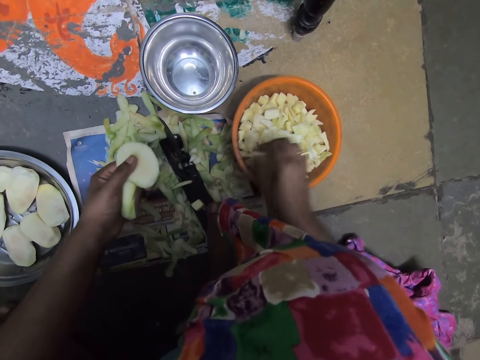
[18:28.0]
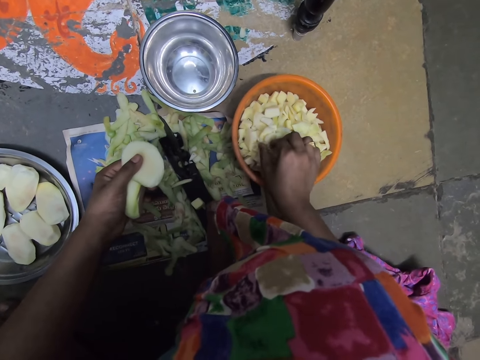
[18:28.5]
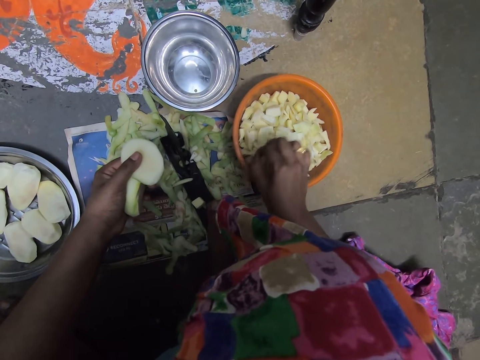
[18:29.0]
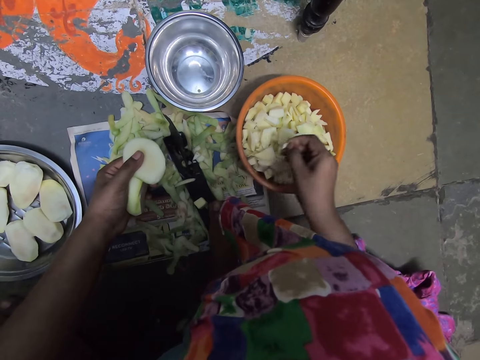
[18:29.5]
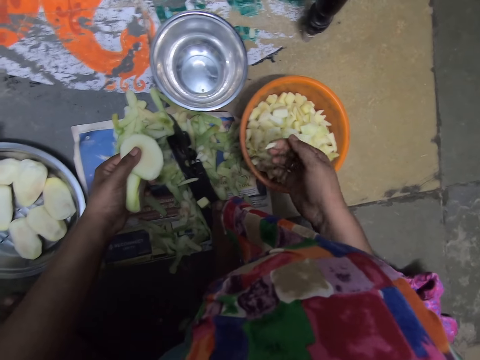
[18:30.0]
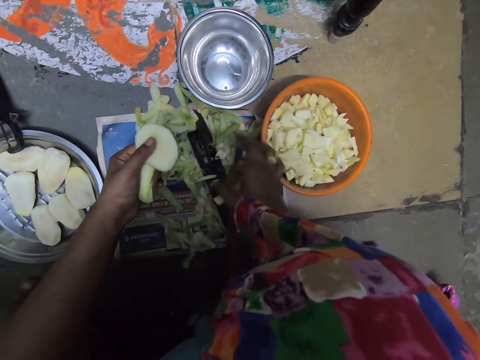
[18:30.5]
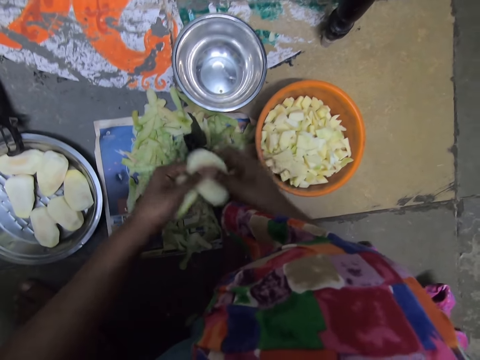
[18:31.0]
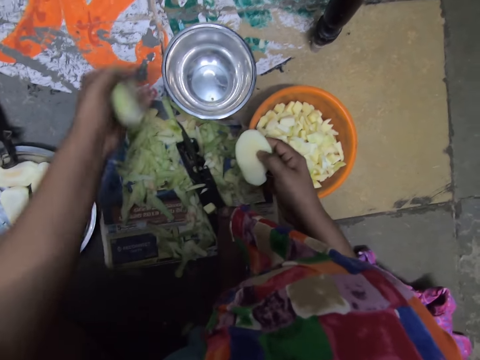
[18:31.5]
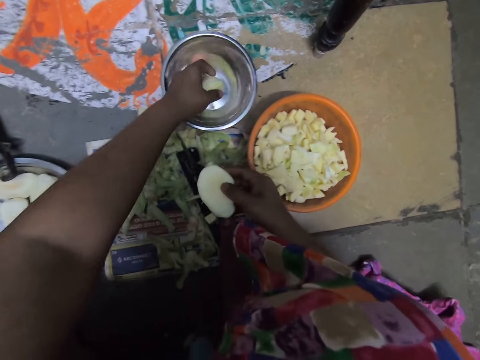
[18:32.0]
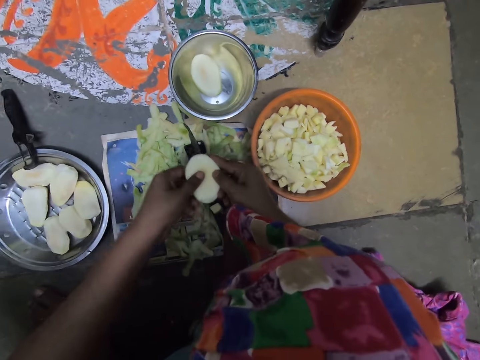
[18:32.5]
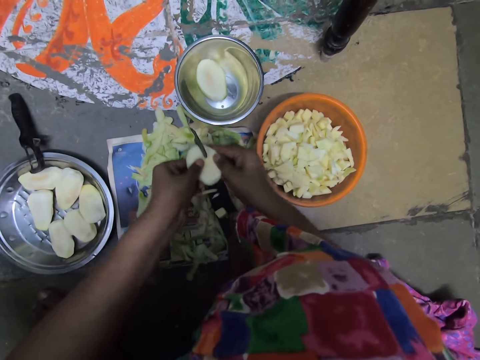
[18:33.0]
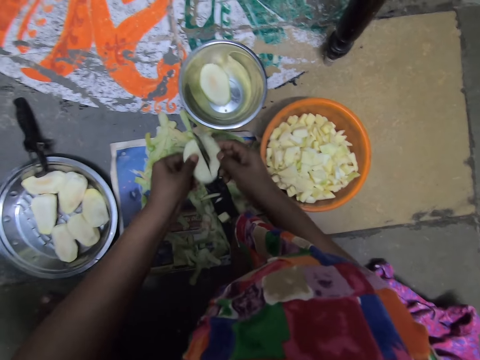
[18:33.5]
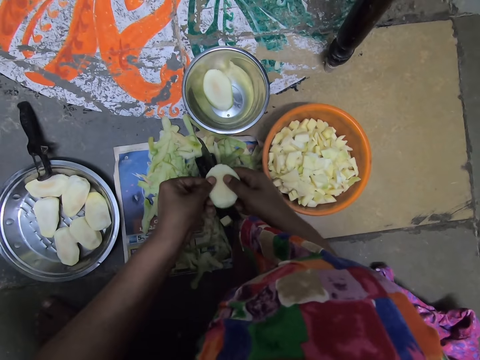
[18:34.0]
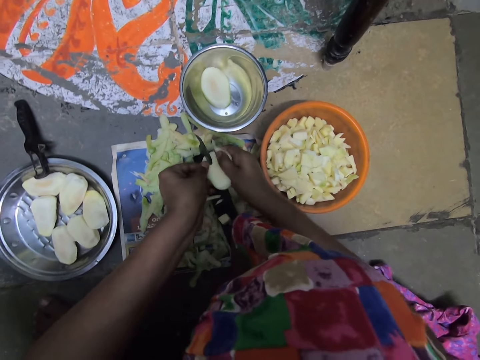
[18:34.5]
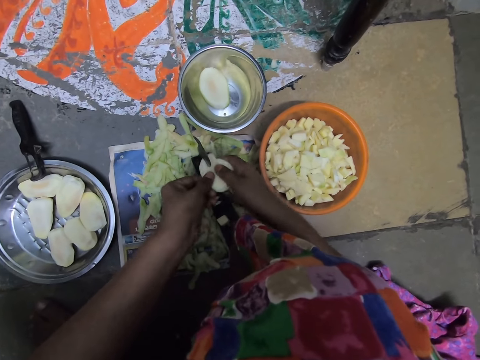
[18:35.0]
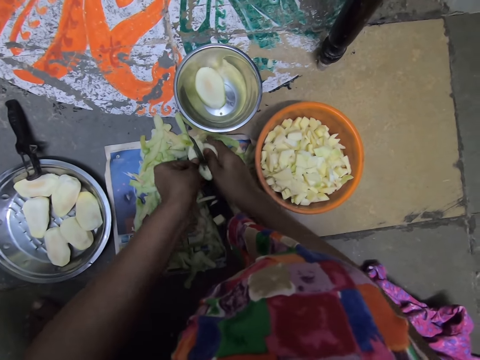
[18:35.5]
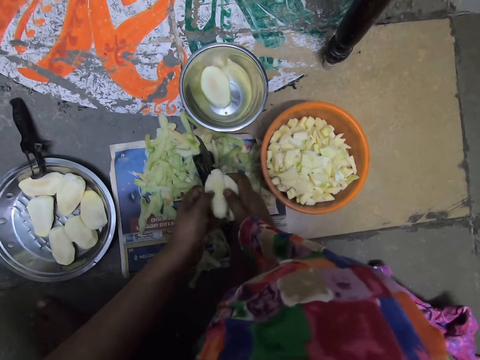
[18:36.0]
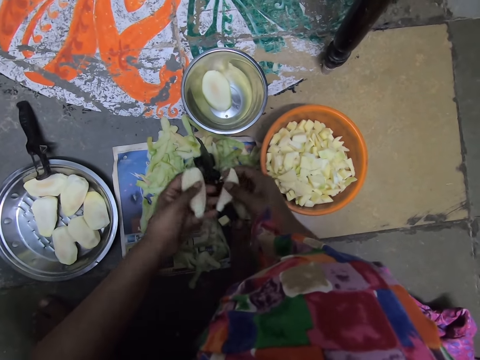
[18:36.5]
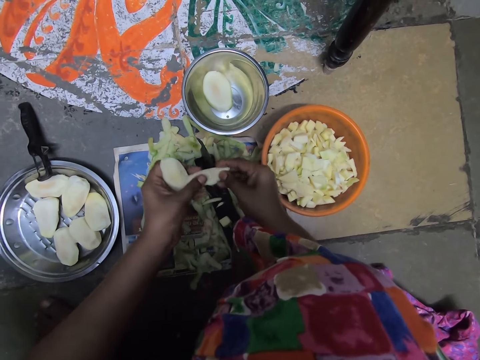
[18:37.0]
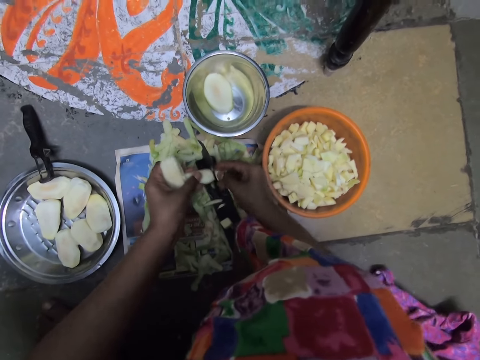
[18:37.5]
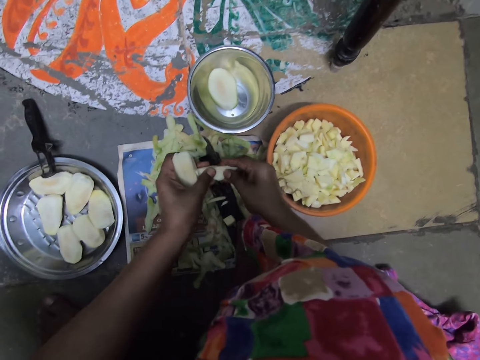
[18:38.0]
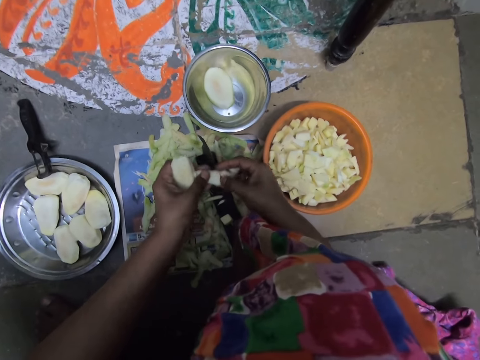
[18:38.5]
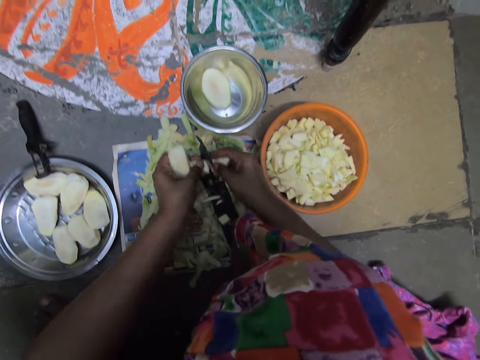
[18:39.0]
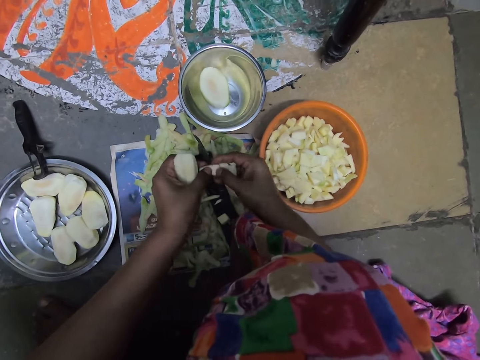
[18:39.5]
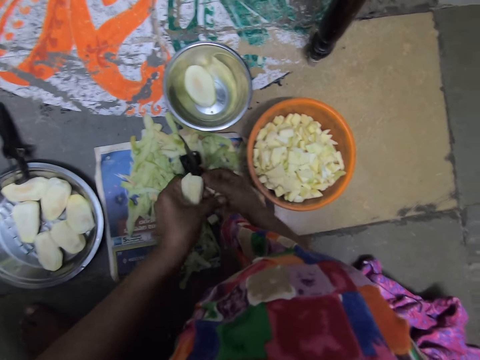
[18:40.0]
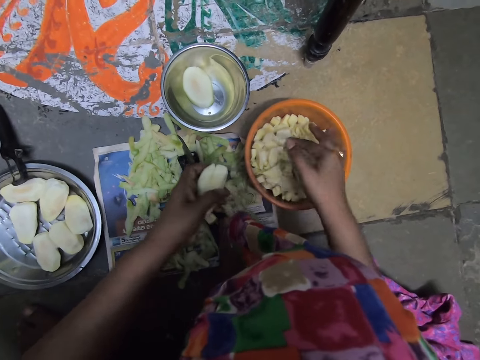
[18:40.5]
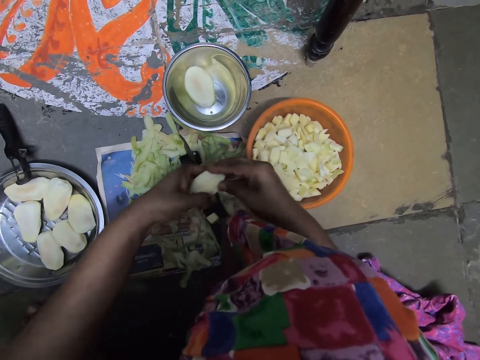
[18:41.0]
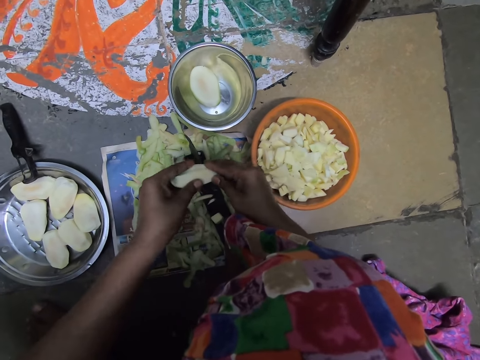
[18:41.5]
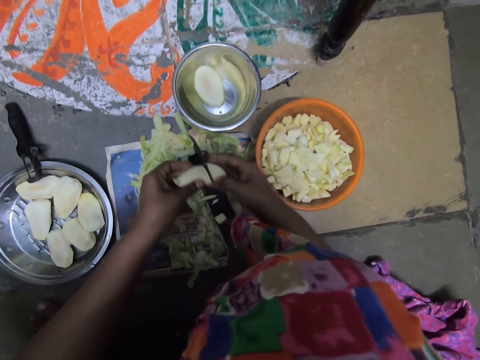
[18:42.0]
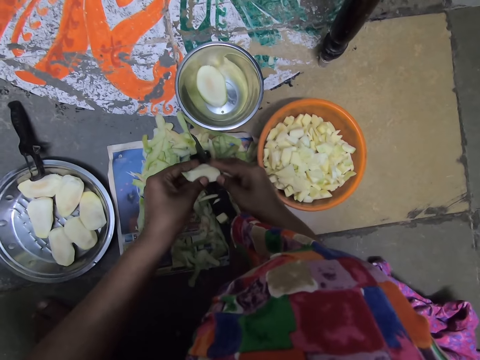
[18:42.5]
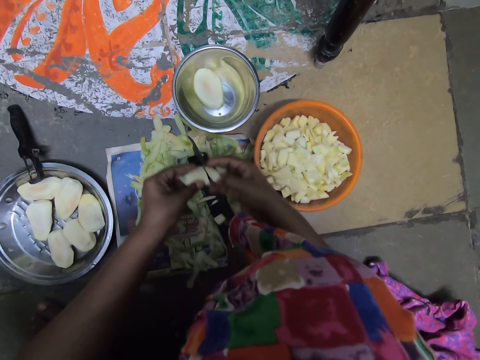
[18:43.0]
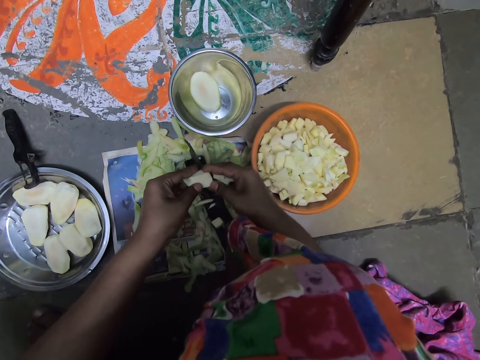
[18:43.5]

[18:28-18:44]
The camera wearer passes the potato from her left hand to her right hand. She puts the potato slice or piece of mango into a steel bowl on the floor with her left hand. She holds the potato in her right hand with her left hand. She slices the potato with both hands with the knife on the knife stand. She drops the potato slices into the plastic bowl on the floor with her right hand. She slices the potato with both hands with the knife on the knife stand.

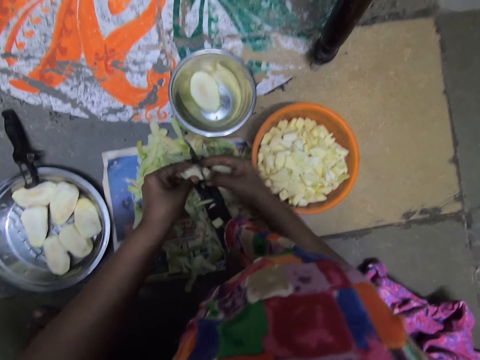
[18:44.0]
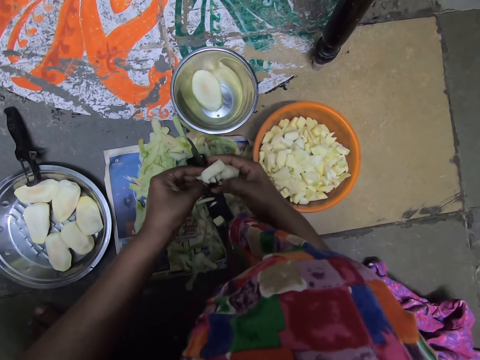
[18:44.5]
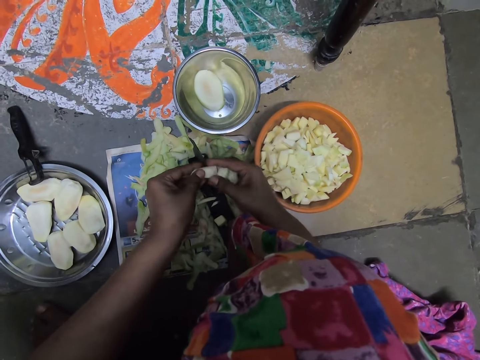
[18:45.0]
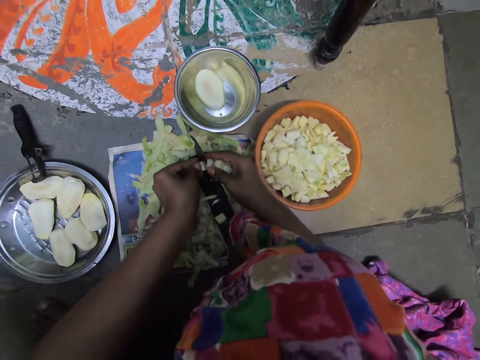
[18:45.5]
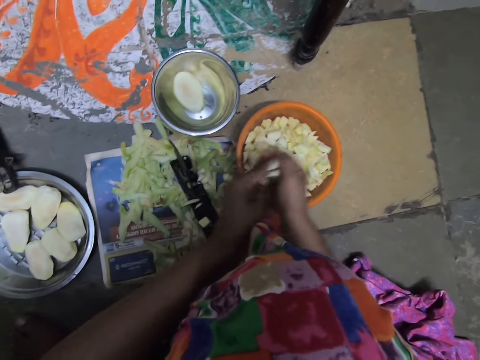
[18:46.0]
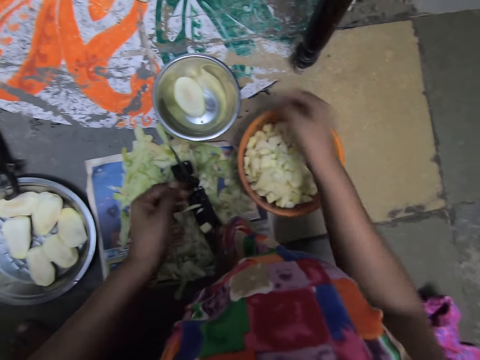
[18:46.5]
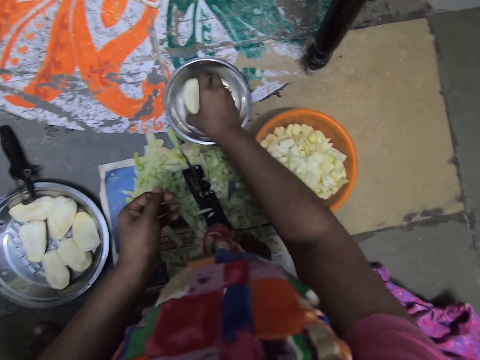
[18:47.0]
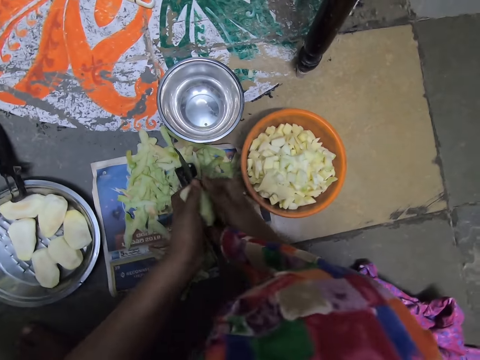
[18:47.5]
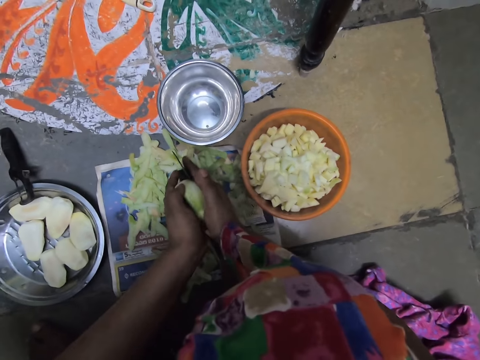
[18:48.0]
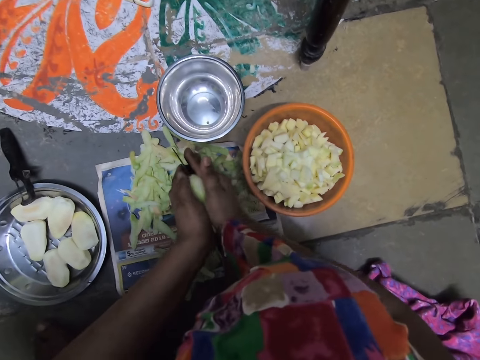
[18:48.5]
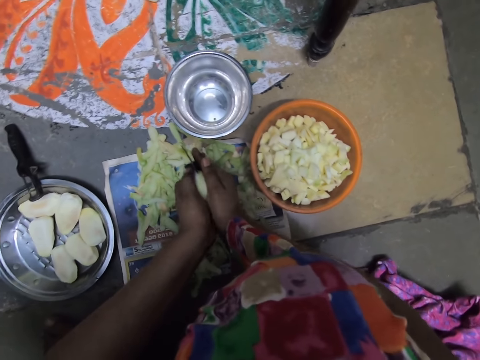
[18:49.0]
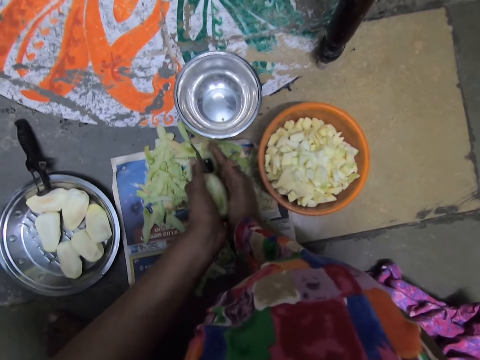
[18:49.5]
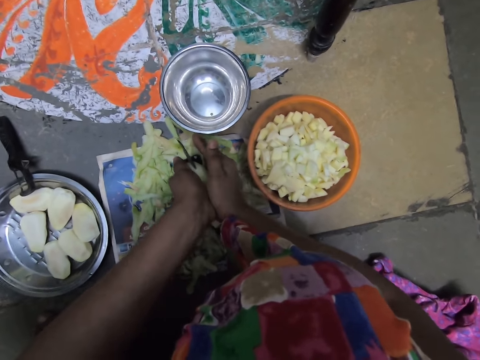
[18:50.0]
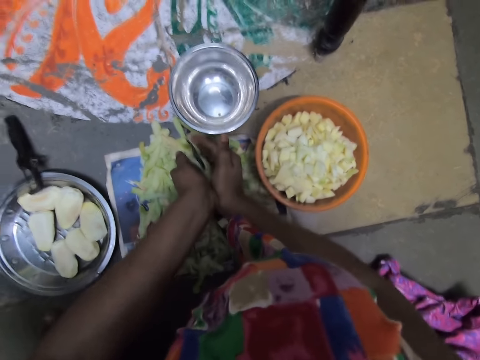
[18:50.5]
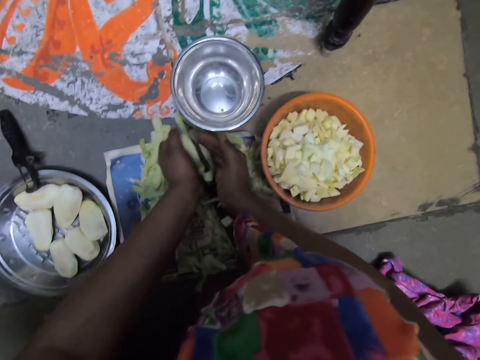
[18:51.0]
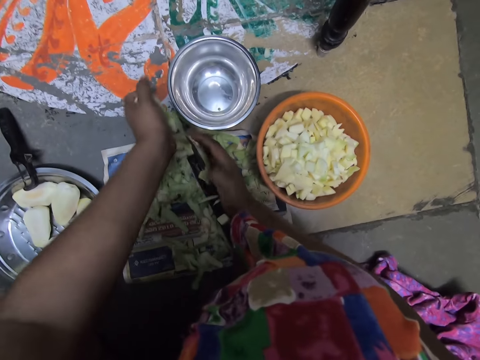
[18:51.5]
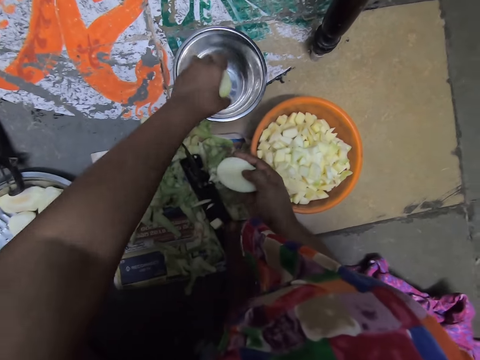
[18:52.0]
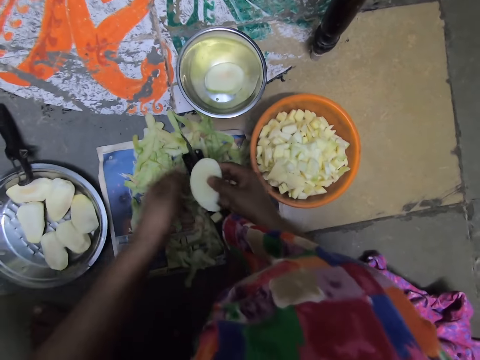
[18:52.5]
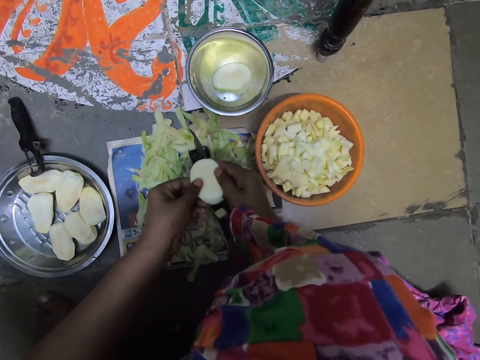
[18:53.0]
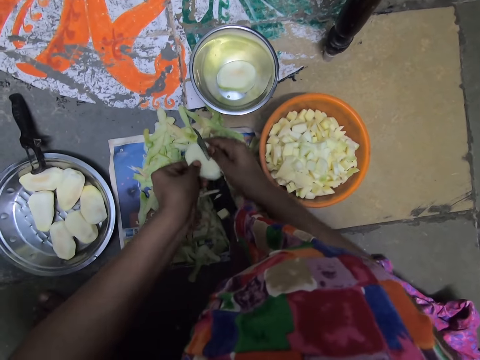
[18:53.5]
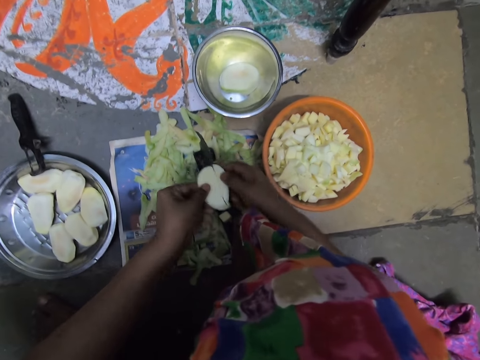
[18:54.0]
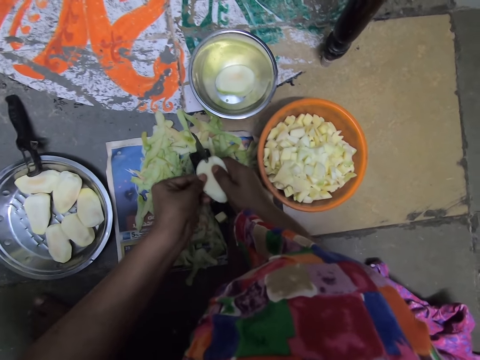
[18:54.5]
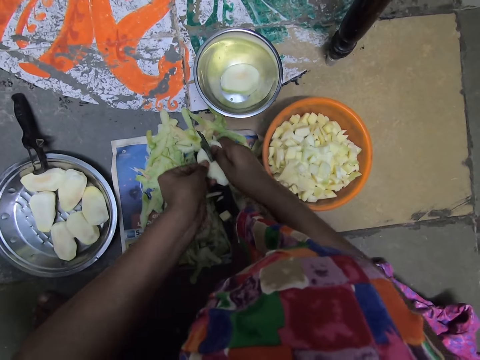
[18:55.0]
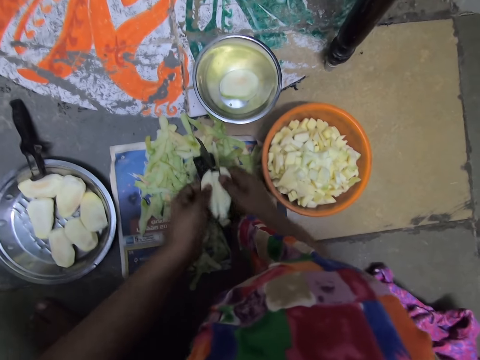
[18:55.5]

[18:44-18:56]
The camera wearer drops the potato slices into the plastic bowl on the floor with her right hand. She takes the potato or mango from the steel bowl on the floor with her right hand. She slices the potato with both hands with the knife on the knife stand. She drops the potato into the steel bowl on the floor with her left hand. She slices the potato with both hands with the knife on the knife stand.
